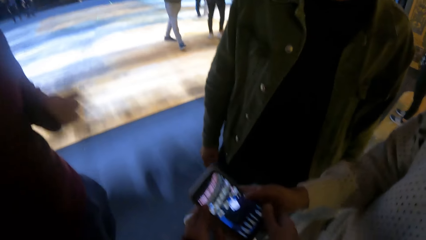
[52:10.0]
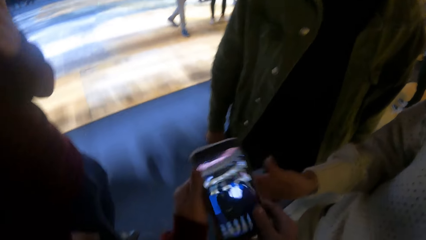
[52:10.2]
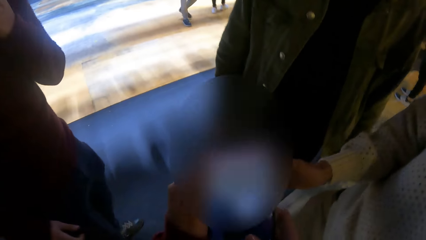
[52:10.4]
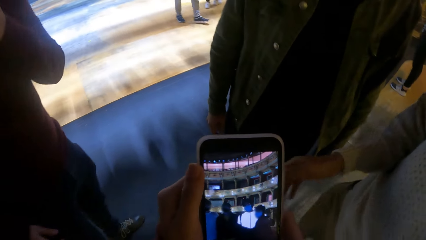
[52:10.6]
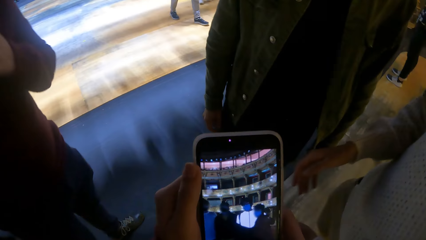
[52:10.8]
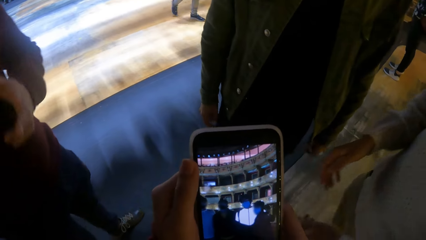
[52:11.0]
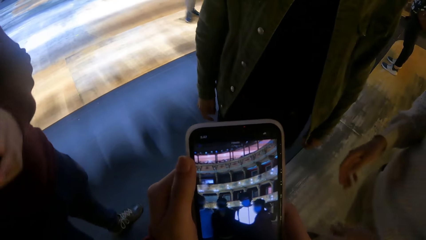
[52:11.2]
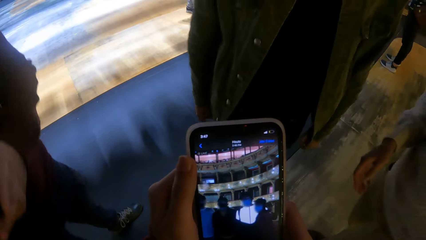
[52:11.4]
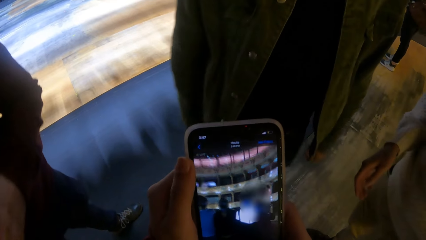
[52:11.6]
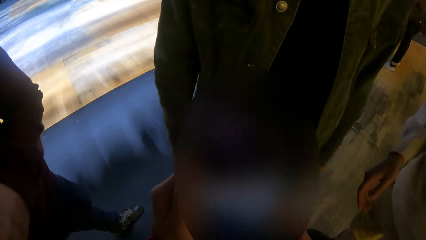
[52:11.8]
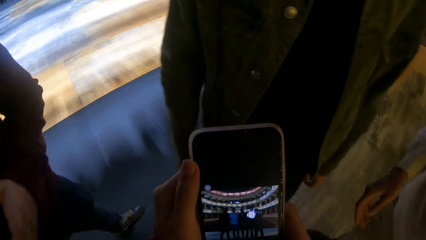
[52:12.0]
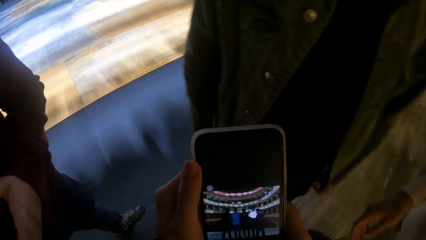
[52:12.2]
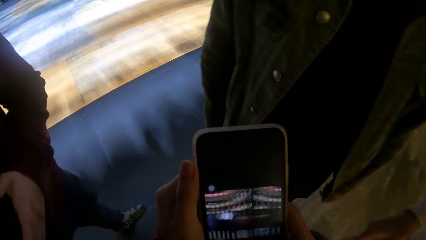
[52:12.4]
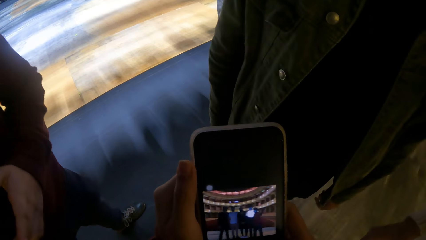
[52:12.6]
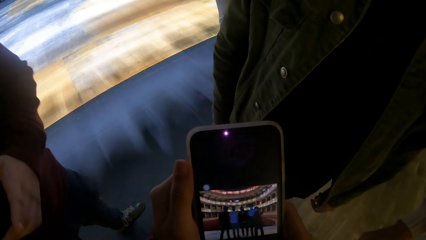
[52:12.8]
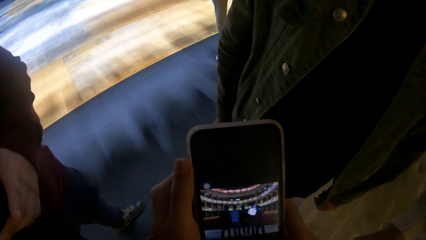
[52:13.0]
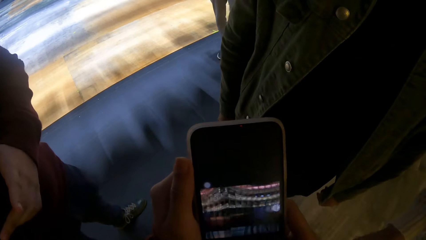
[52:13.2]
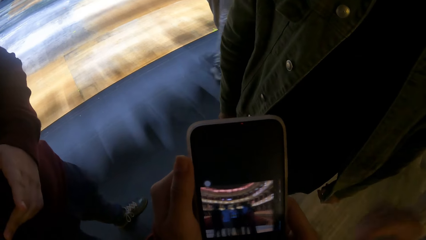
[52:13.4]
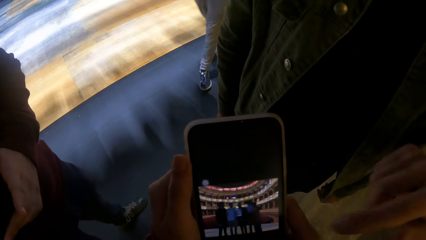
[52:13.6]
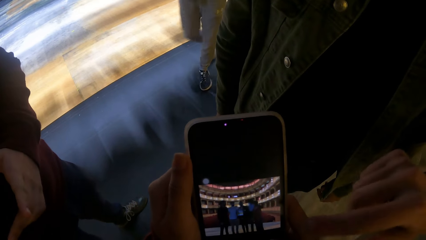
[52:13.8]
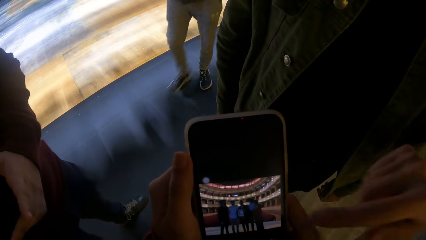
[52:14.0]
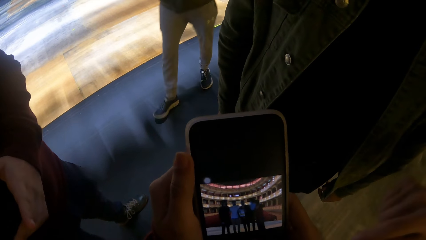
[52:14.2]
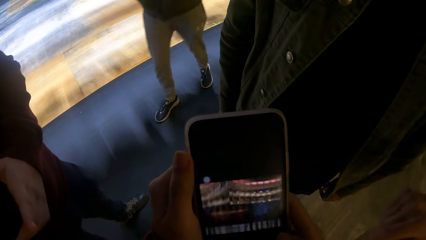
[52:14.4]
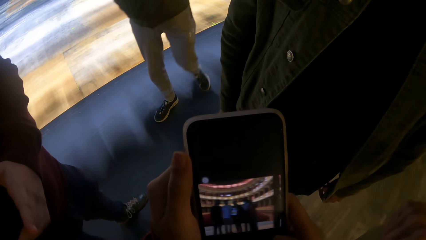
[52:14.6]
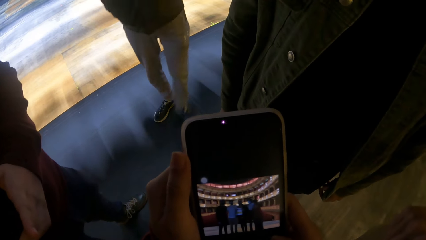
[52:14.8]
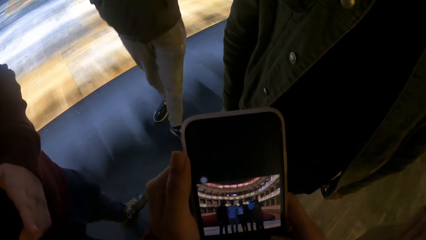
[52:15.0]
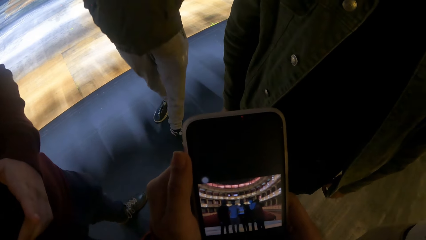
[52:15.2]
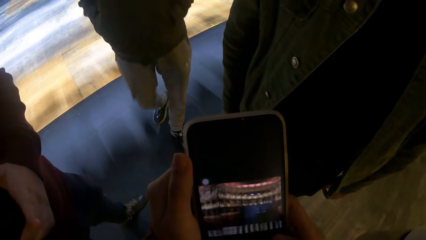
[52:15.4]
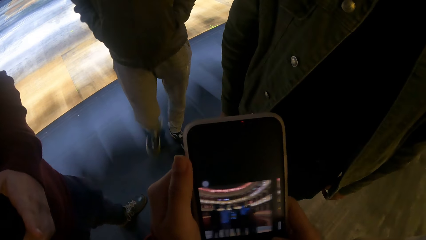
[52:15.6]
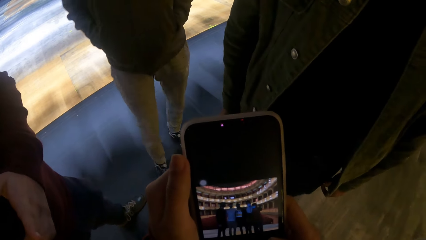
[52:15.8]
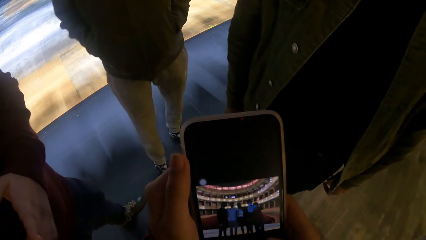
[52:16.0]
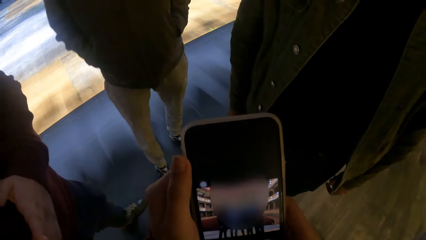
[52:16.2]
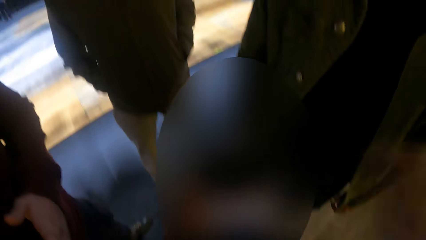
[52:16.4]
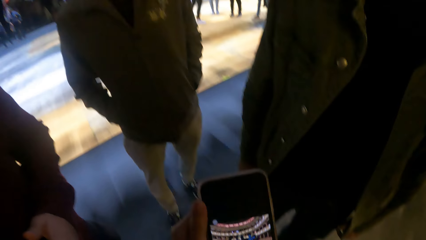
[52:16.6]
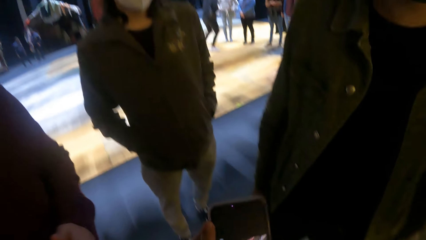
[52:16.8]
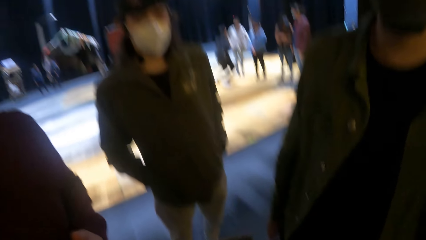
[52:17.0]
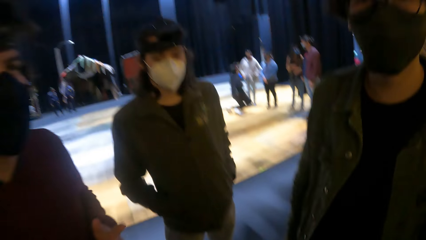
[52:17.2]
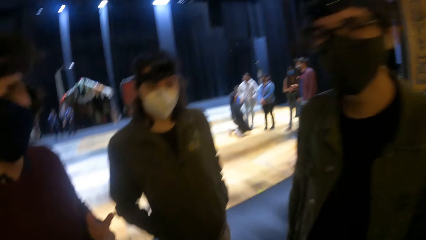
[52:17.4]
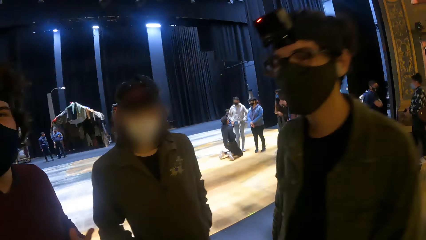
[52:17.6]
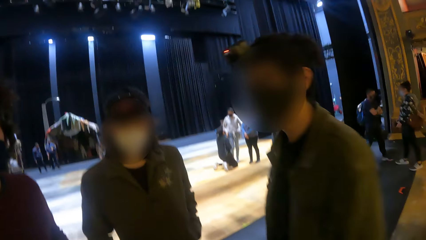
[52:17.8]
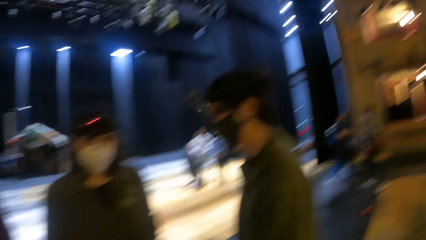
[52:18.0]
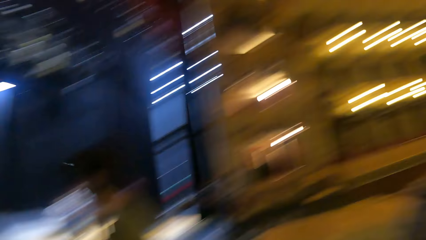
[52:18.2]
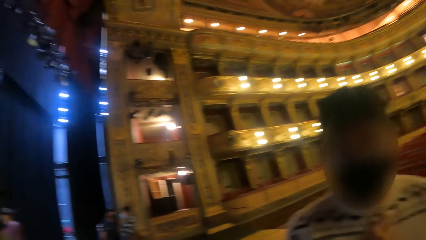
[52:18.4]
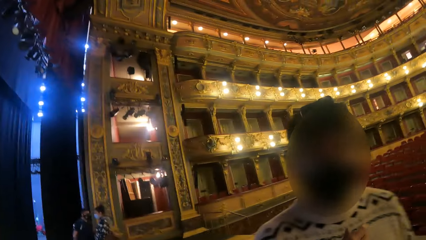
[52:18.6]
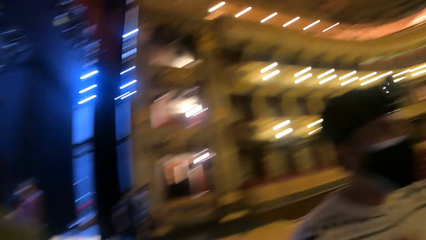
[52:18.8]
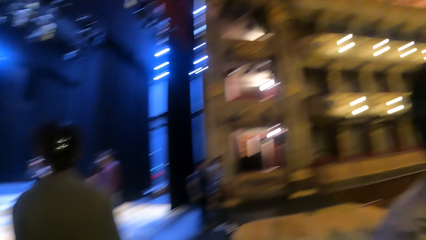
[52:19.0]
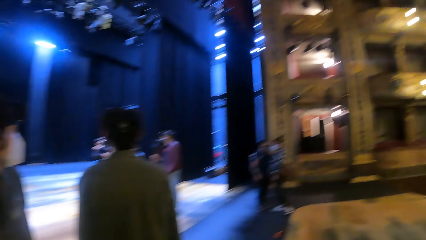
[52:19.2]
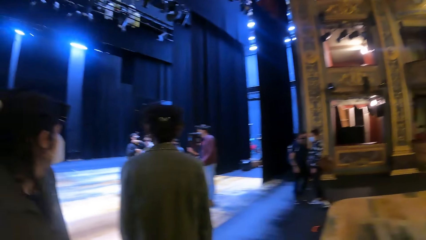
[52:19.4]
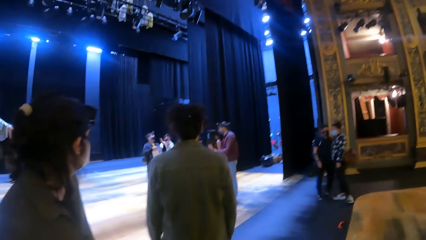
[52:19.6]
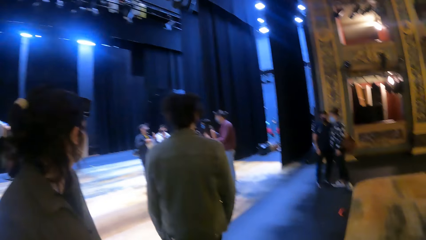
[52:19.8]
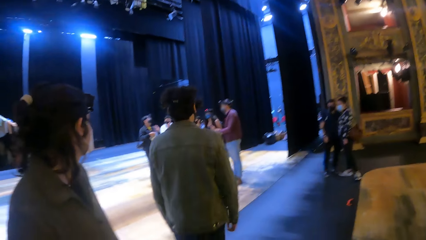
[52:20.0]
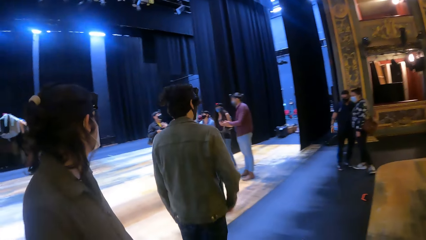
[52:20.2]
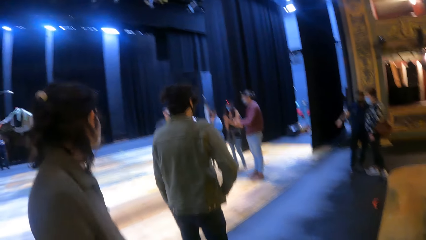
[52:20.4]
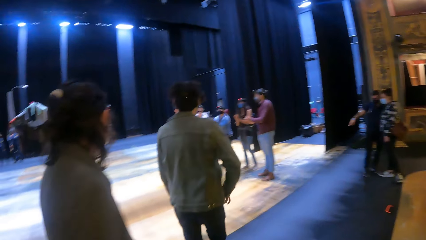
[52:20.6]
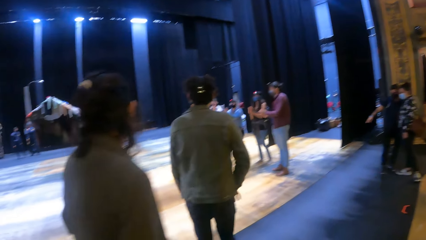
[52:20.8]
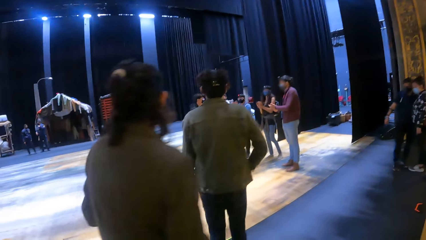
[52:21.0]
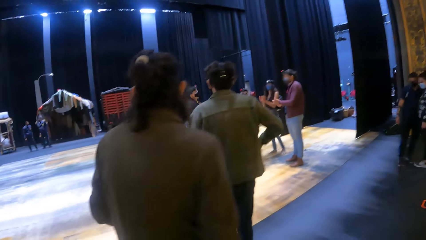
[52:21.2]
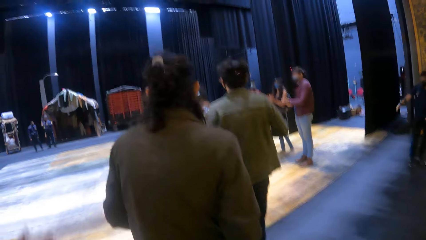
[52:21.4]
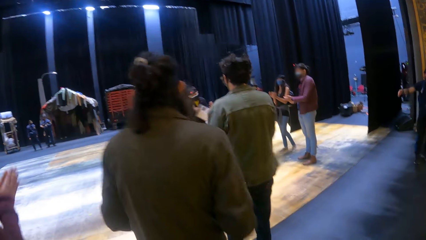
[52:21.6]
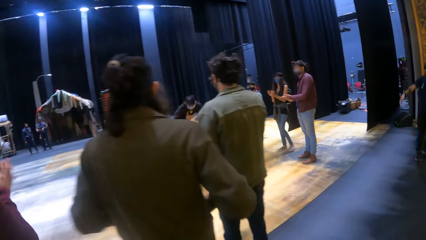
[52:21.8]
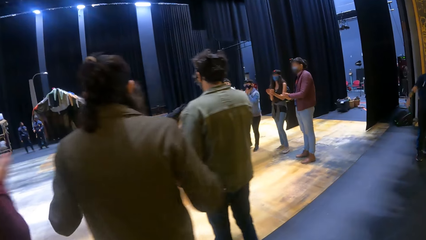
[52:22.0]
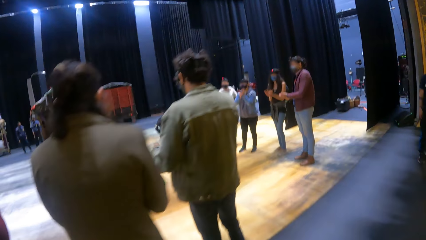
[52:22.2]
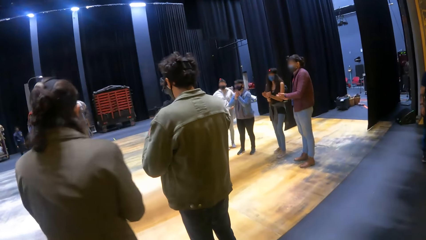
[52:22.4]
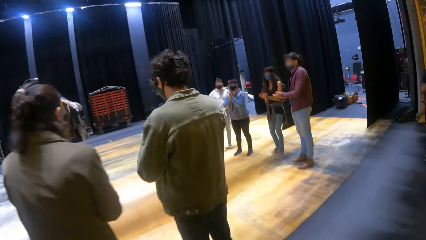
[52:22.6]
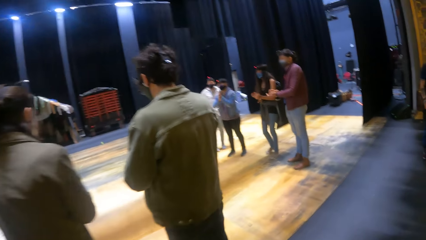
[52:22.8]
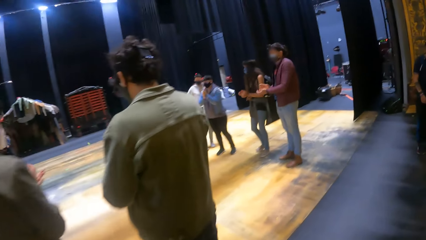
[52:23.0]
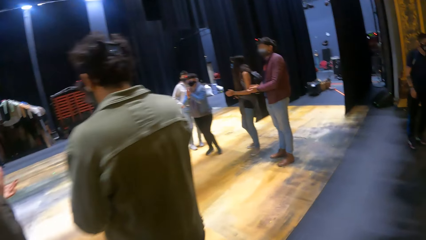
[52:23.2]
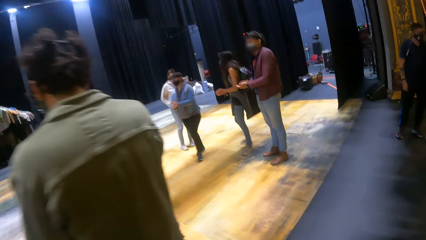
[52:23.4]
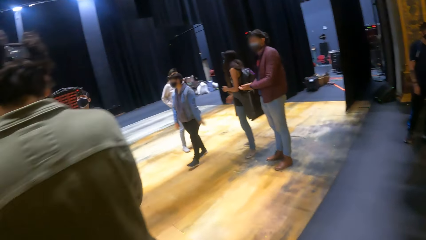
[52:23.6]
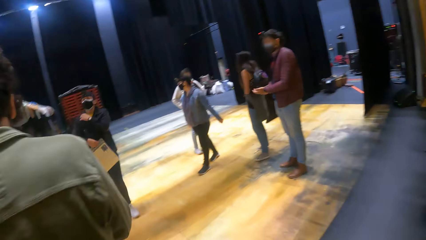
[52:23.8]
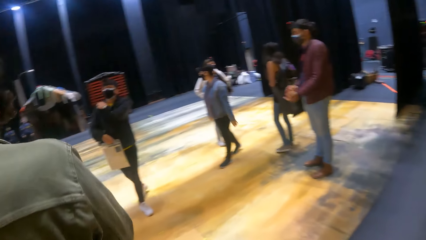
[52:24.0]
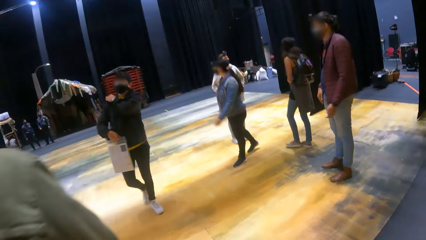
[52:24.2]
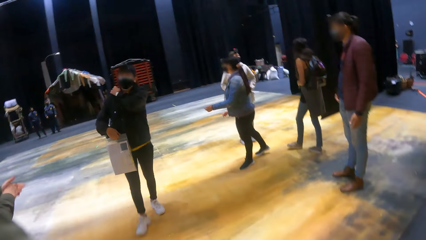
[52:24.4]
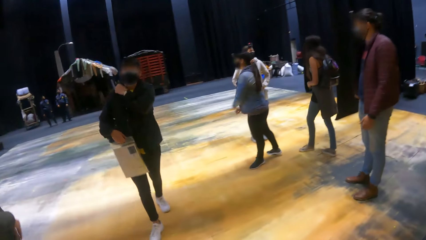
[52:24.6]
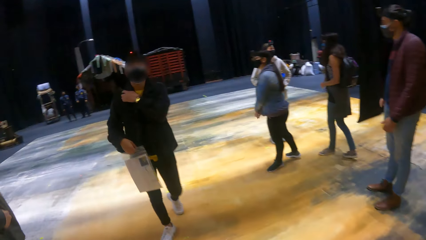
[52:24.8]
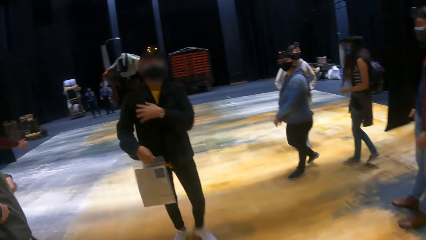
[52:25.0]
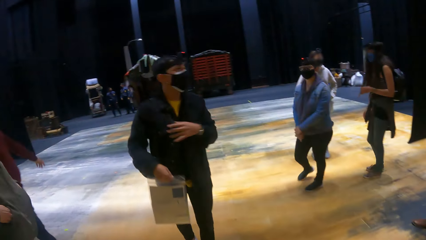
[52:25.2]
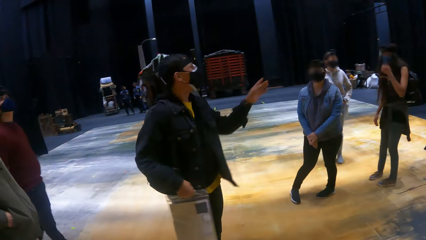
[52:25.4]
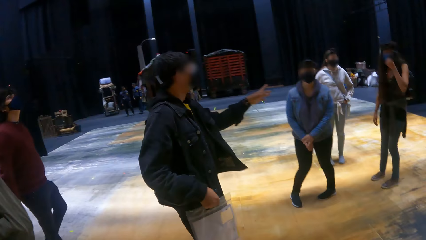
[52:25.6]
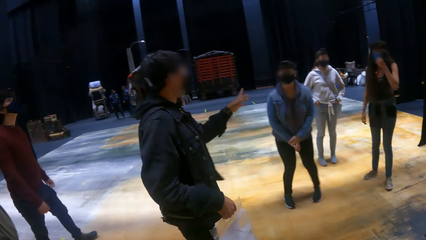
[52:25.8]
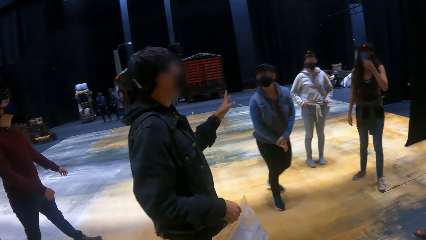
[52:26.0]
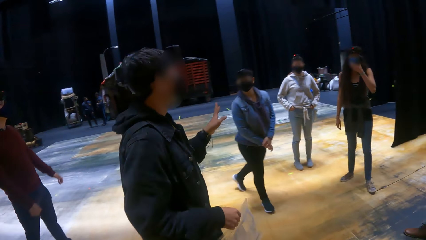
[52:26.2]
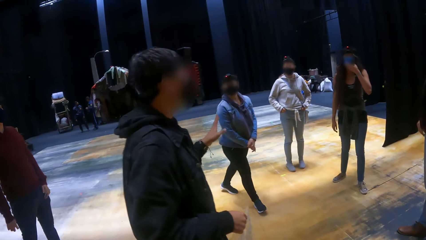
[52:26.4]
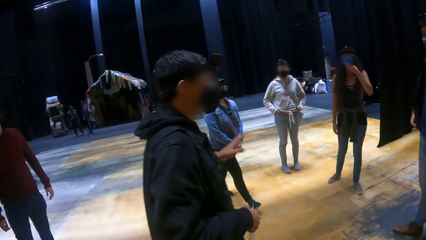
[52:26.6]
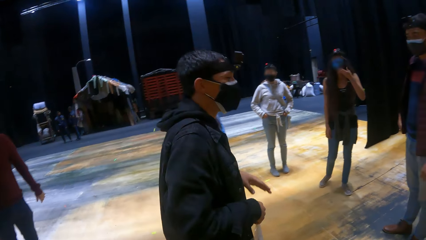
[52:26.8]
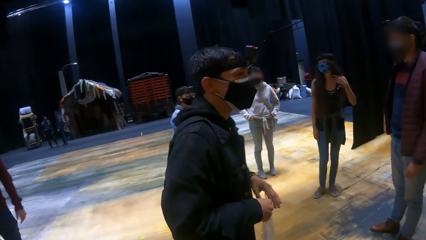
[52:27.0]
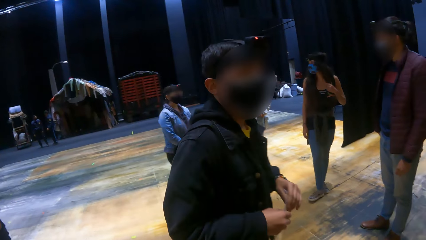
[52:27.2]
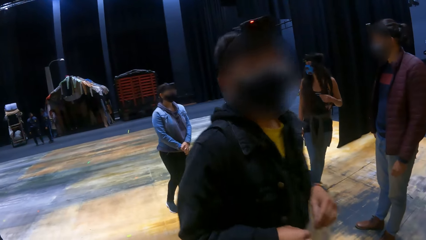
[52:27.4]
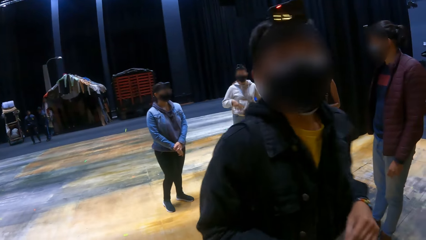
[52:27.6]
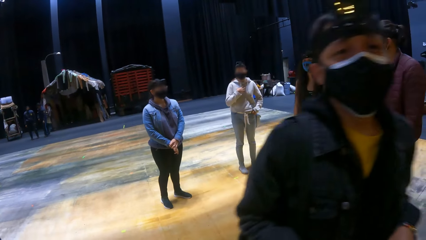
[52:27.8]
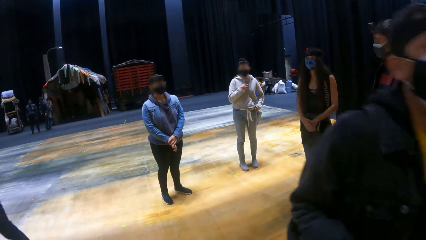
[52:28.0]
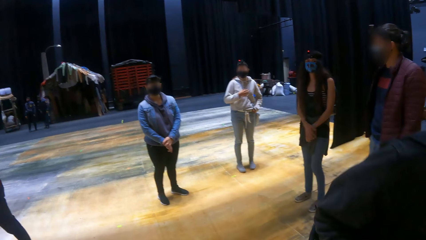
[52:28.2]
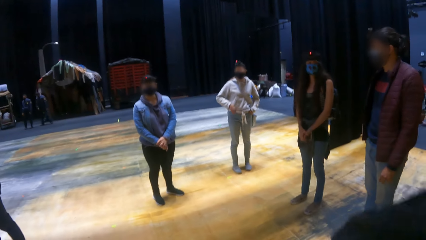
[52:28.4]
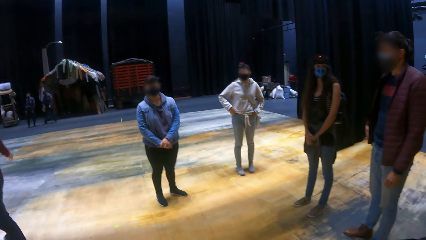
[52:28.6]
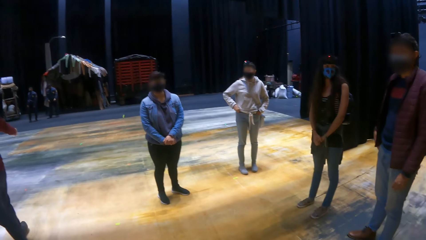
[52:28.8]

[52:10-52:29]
The camera wearer operates the phone in her left hand with her right hand. The man points his right hand at the phone in the camera wearer's hands. A woman claps her hands. Another man claps his hands. Another woman claps her hands. A third man claps his hands. A third woman claps her hands. A fourth man adjusts the bag strap on his shoulder with his right hand. The fourth man interacts with the third woman, the first woman and the second woman. The camera wearer interacts with a group of people.
